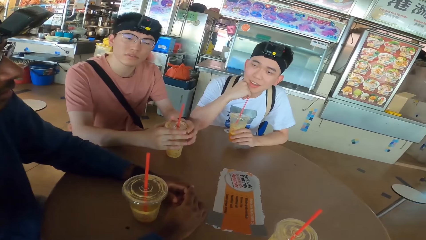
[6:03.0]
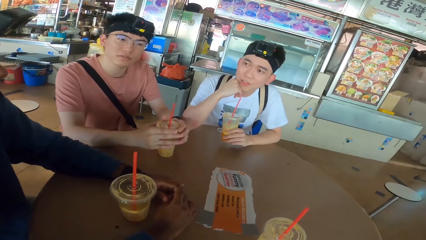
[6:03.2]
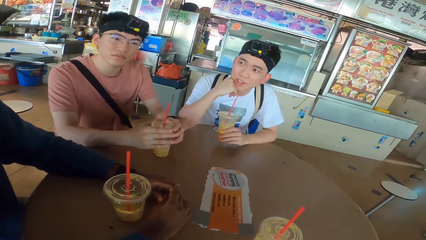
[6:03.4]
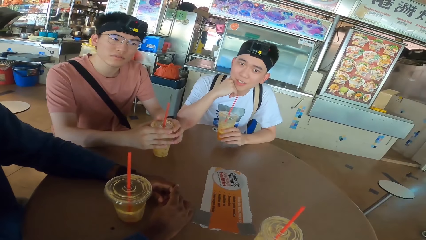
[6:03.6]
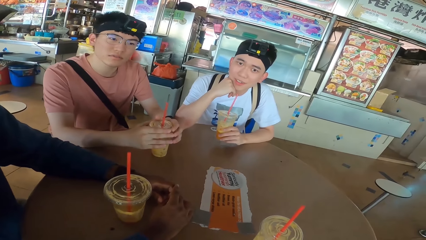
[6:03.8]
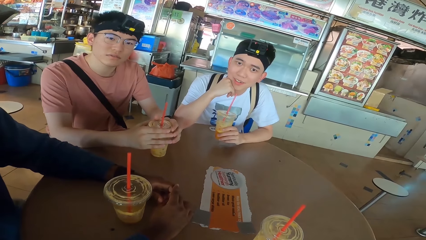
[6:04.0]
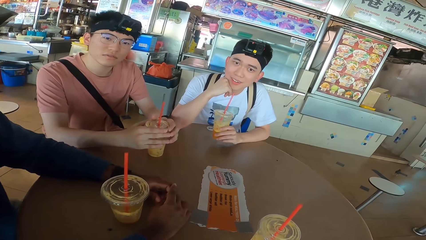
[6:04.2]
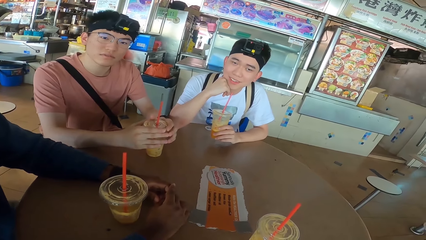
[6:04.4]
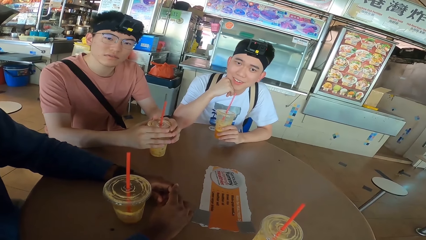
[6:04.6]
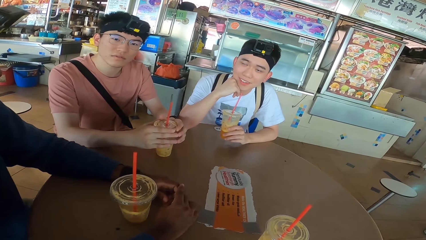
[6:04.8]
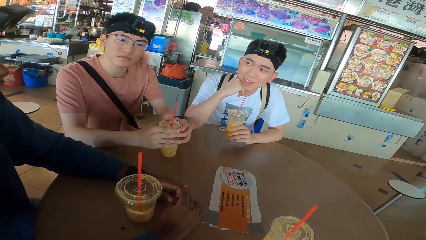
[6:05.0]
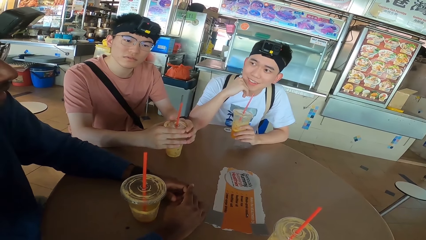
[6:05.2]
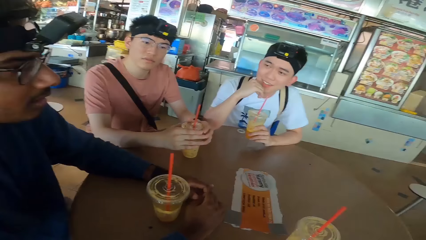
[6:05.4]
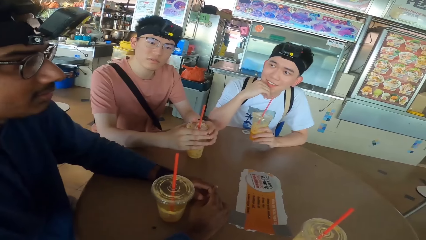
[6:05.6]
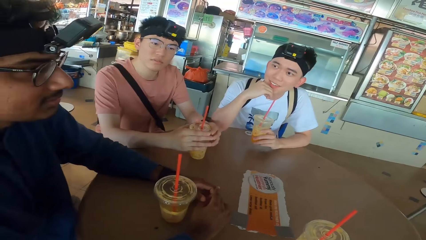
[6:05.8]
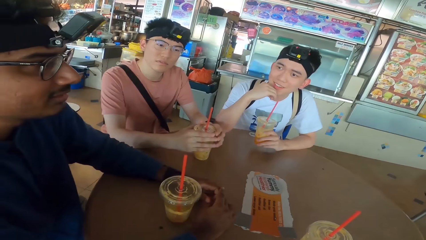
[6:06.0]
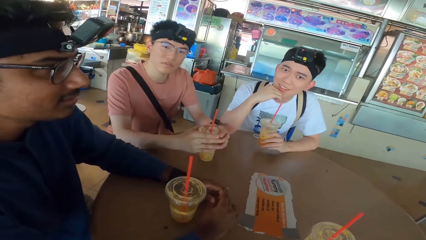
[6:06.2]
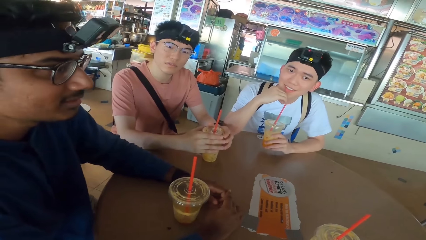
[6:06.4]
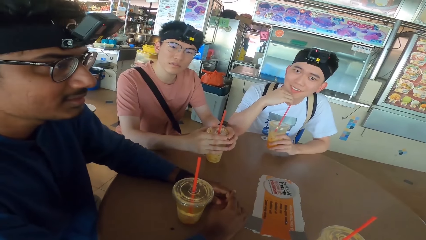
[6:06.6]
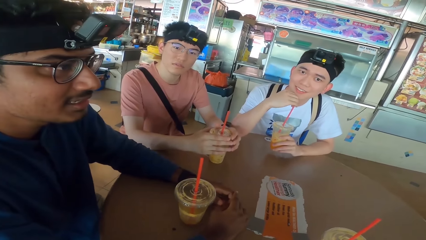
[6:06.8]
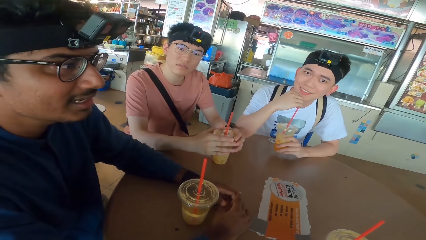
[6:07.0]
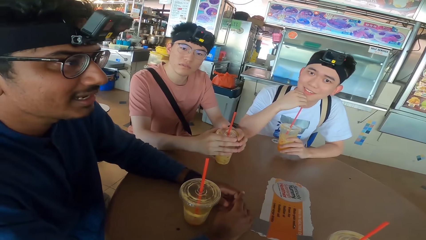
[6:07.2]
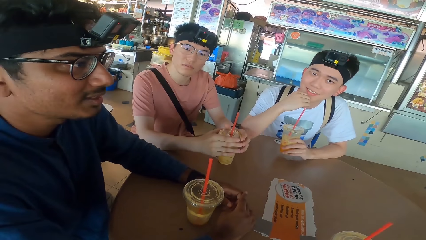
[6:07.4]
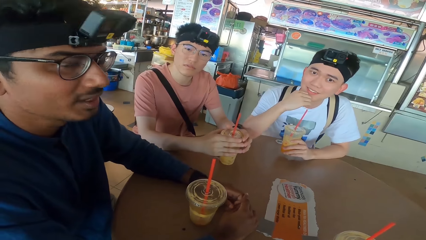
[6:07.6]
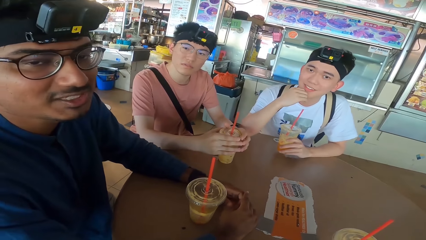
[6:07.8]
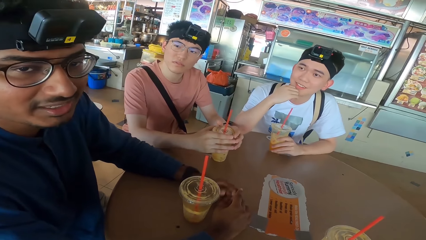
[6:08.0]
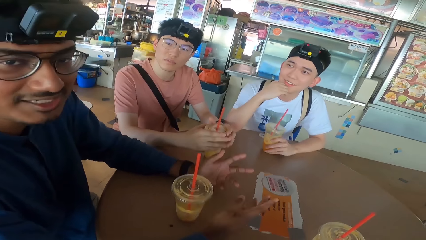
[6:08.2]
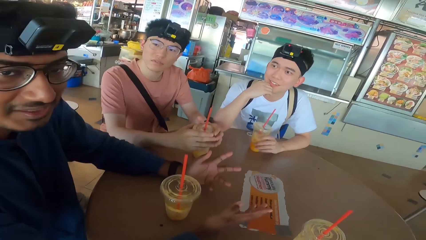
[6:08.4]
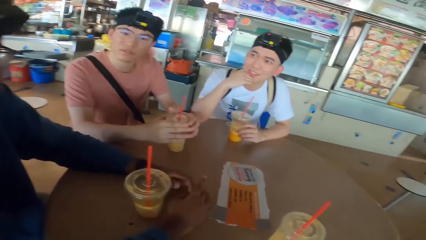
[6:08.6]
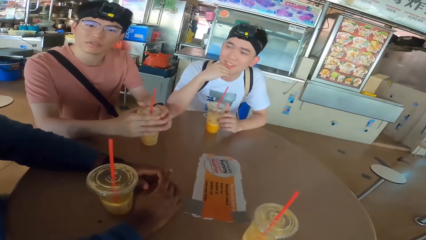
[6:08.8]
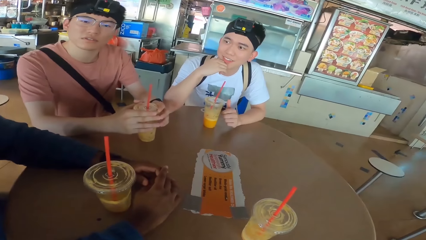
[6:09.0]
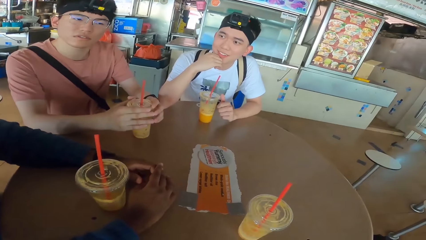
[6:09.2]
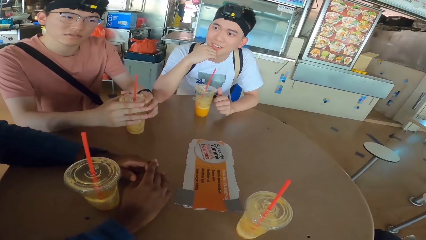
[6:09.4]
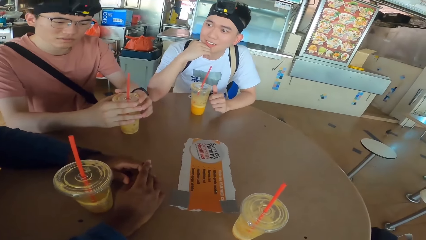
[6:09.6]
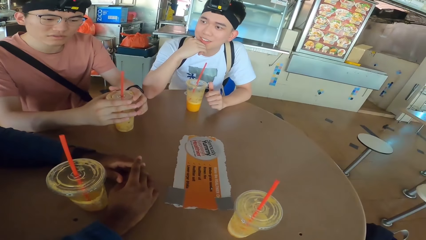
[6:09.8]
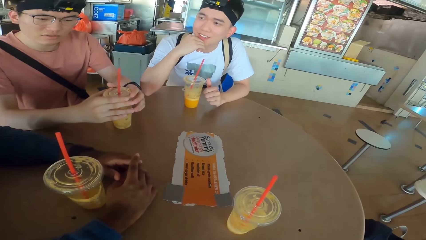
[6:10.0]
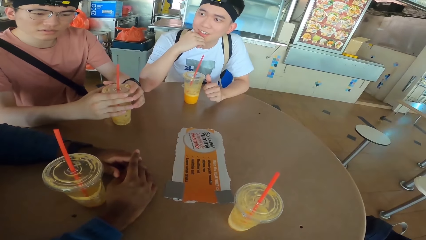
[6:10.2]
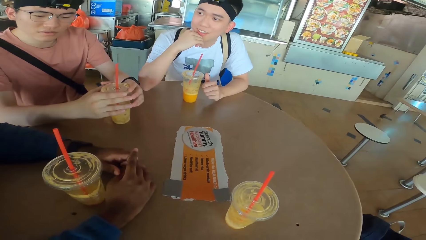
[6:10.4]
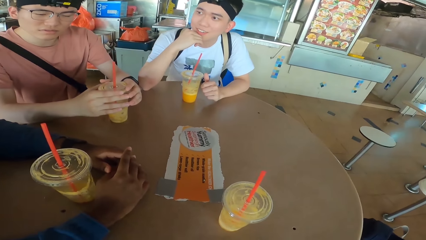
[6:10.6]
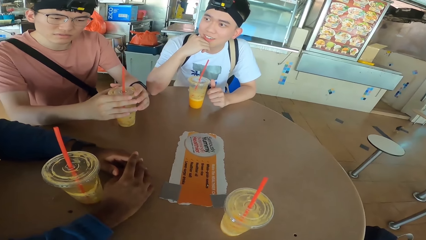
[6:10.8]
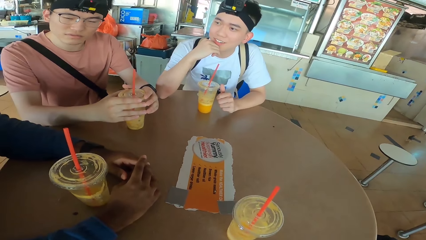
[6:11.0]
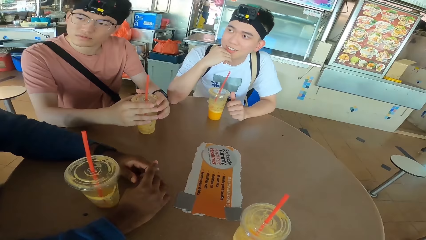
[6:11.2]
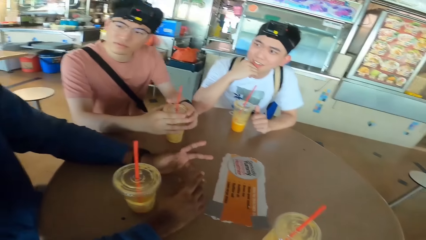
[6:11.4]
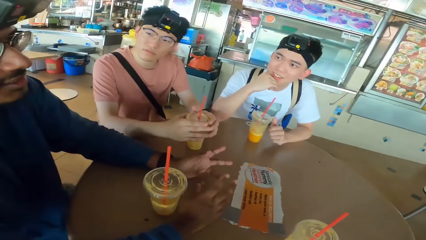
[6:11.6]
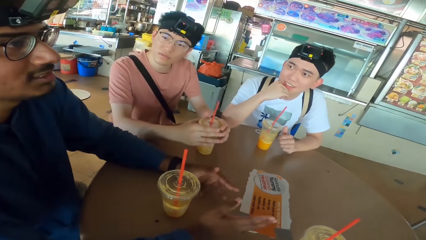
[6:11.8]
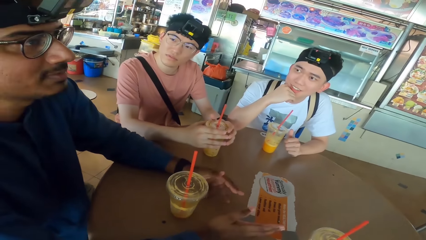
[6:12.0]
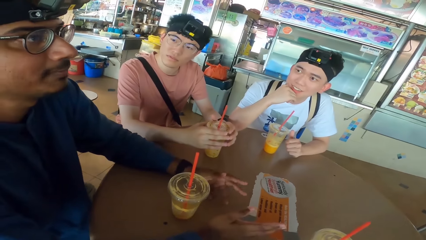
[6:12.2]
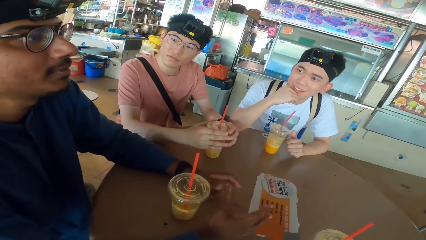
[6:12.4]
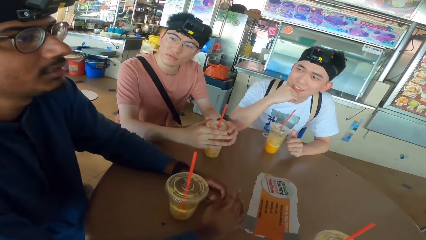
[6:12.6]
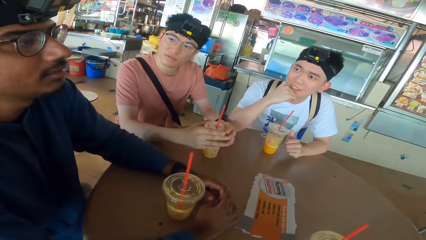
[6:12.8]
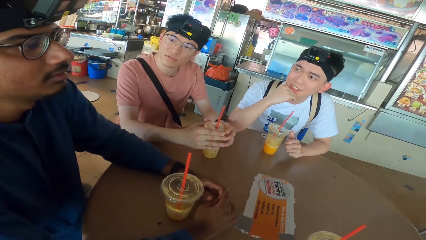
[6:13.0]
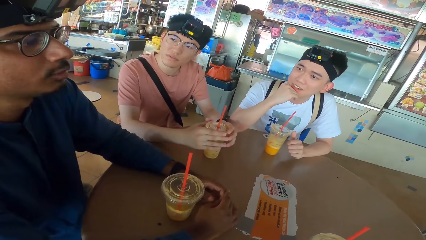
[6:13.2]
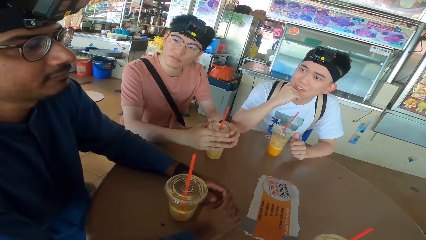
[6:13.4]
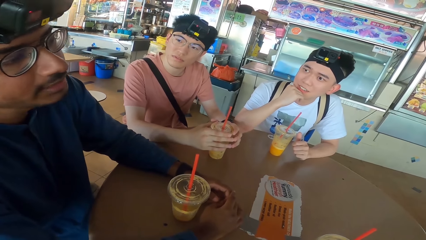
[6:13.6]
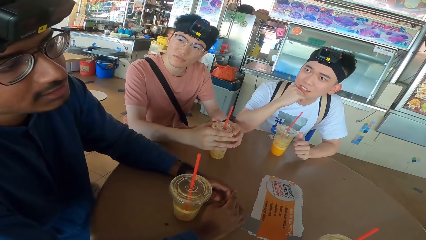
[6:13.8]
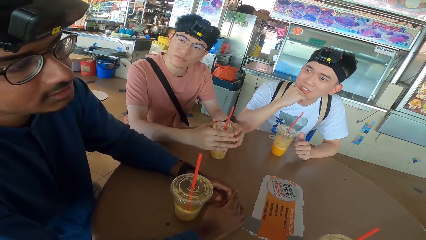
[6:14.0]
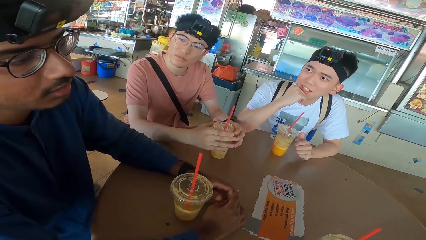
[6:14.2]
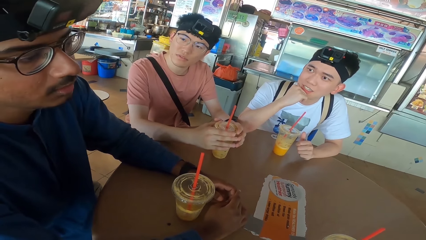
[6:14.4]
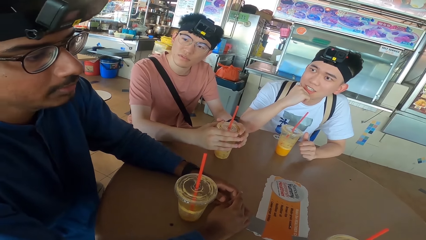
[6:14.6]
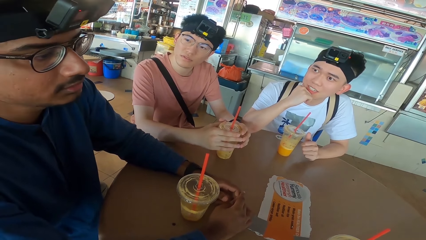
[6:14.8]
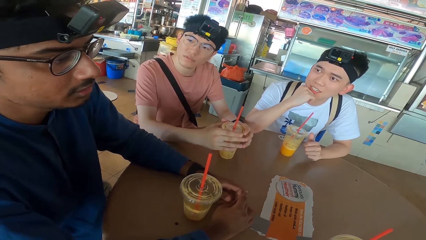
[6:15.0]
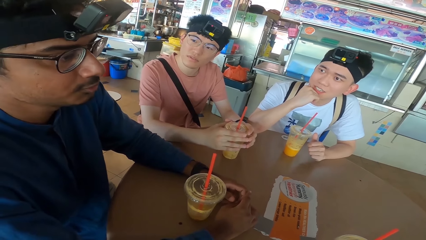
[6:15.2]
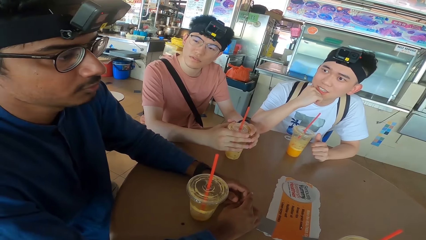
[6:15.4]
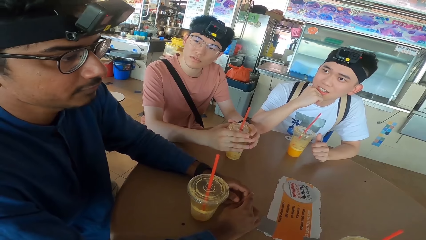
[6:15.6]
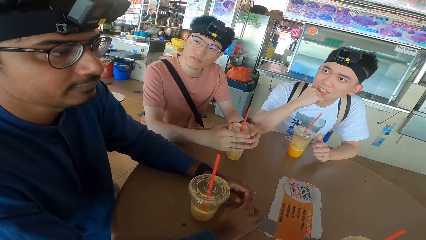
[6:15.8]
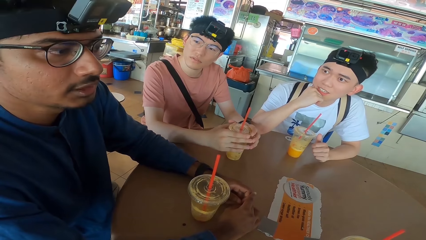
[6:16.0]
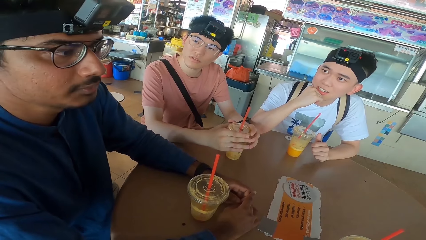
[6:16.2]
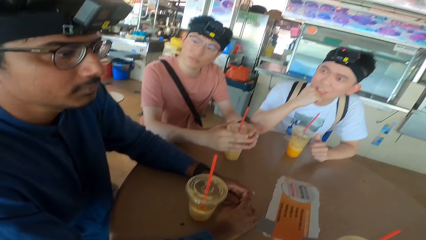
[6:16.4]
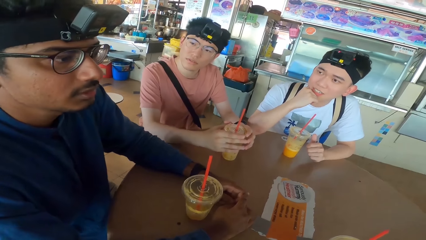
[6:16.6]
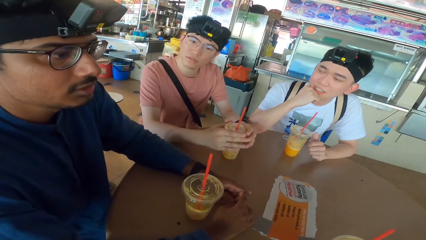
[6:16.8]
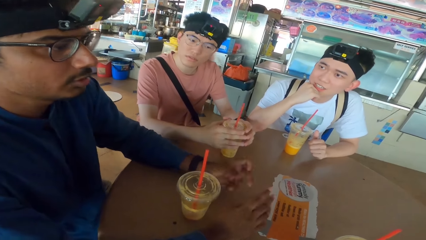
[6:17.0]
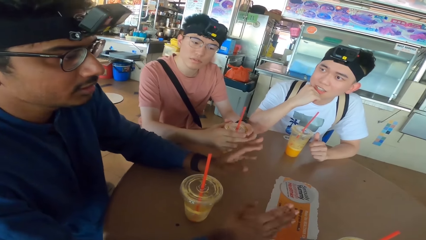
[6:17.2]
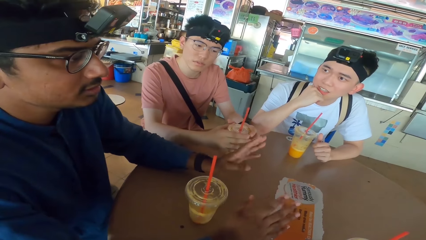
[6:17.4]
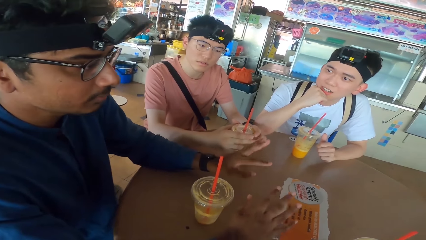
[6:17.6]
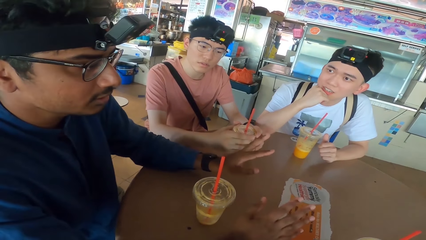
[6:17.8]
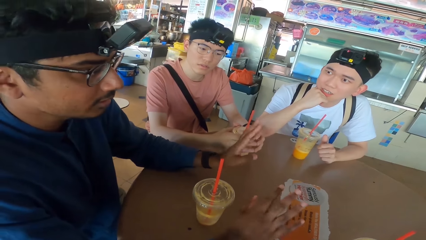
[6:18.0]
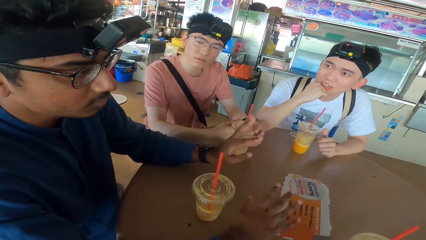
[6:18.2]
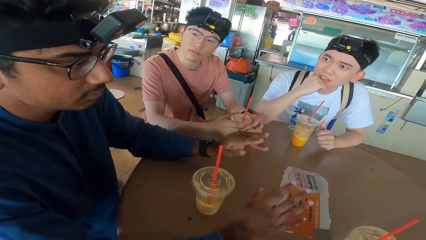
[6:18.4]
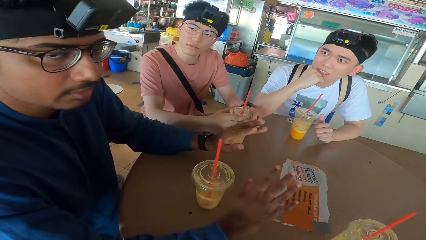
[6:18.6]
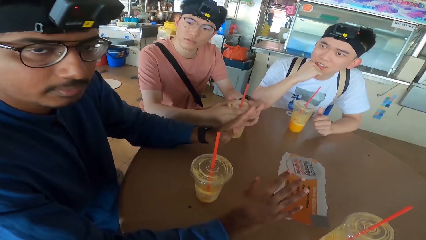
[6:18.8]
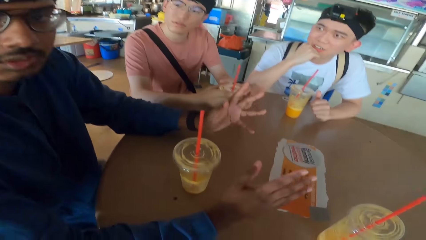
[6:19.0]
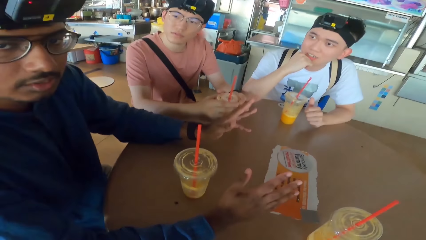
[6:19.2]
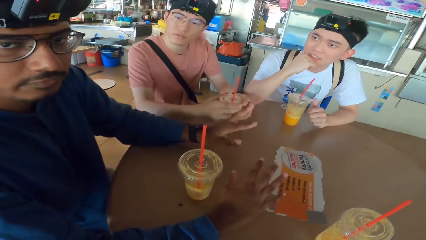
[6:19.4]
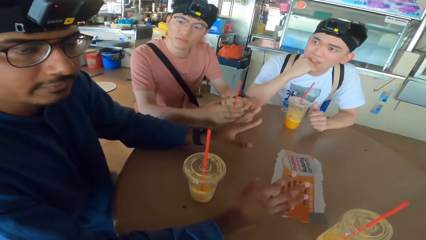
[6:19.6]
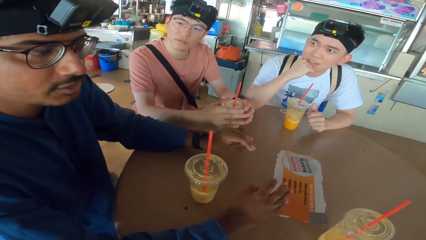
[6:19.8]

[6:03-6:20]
A person nods his head. The person moves the hands.
